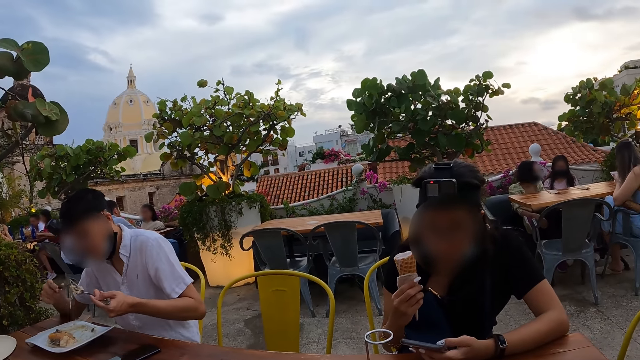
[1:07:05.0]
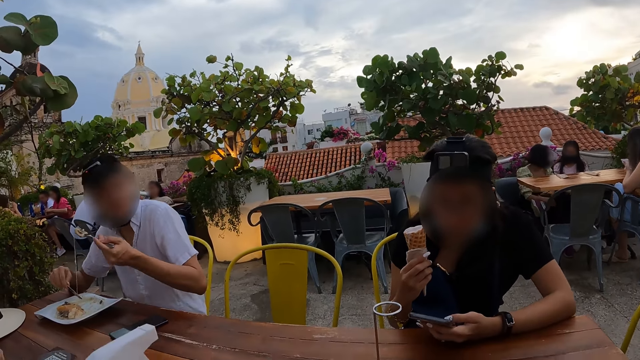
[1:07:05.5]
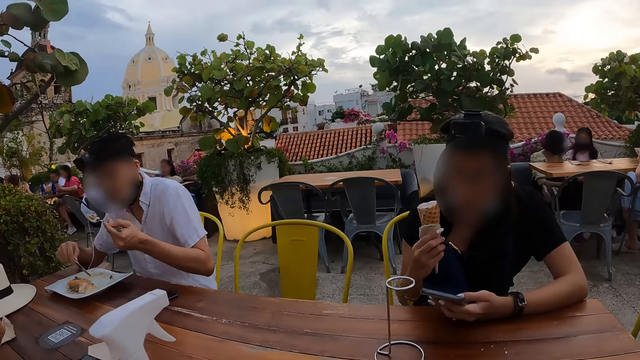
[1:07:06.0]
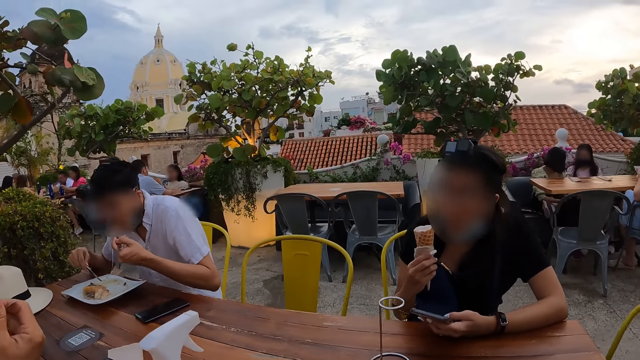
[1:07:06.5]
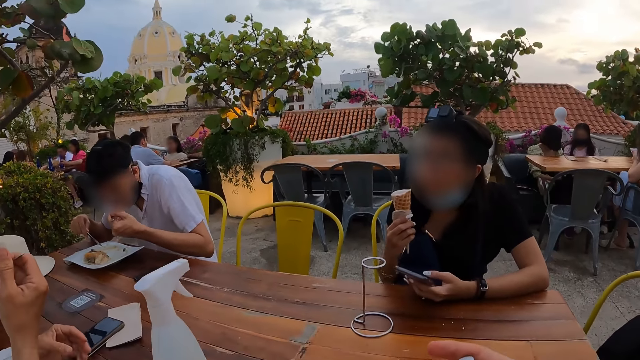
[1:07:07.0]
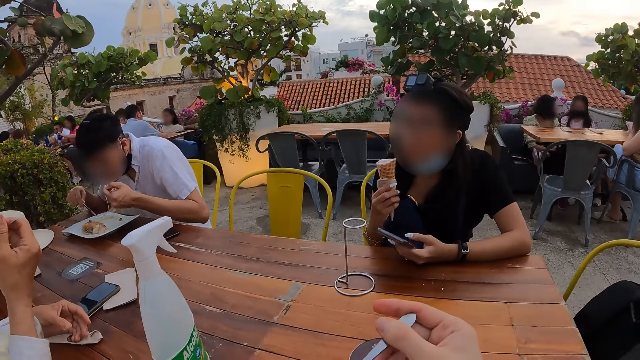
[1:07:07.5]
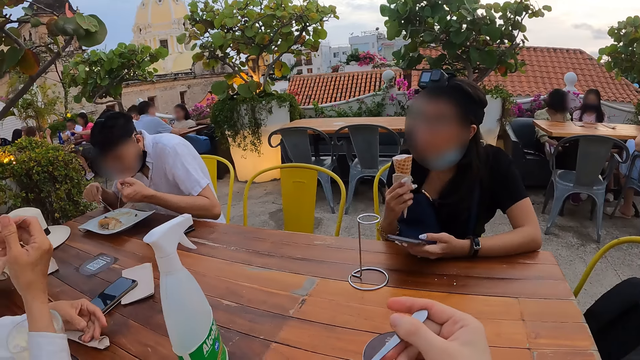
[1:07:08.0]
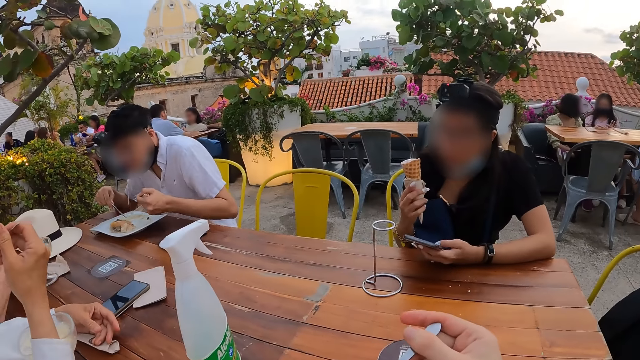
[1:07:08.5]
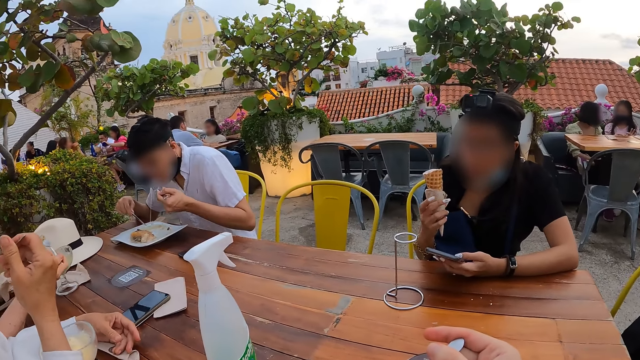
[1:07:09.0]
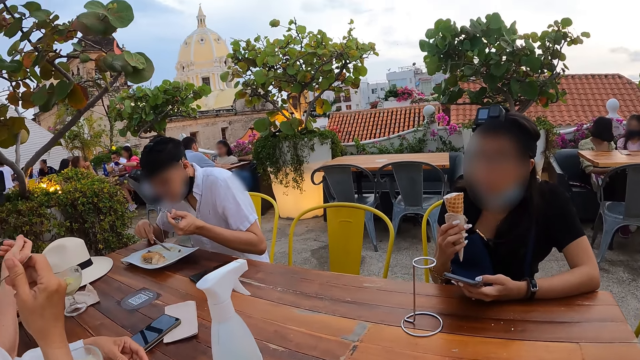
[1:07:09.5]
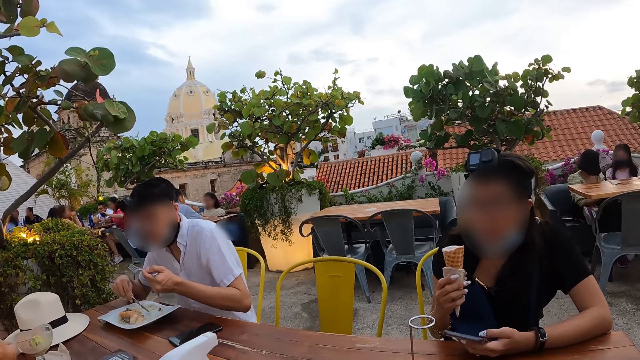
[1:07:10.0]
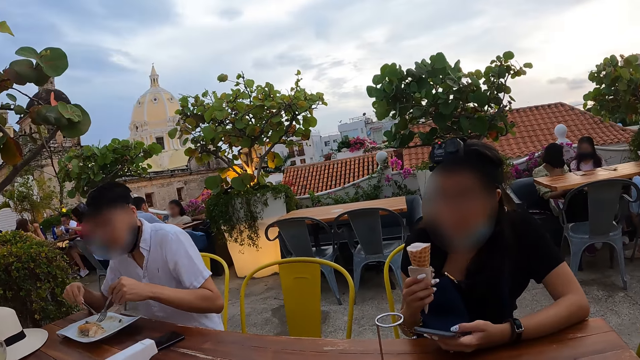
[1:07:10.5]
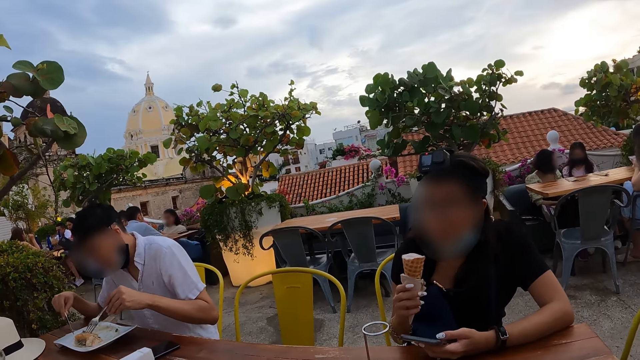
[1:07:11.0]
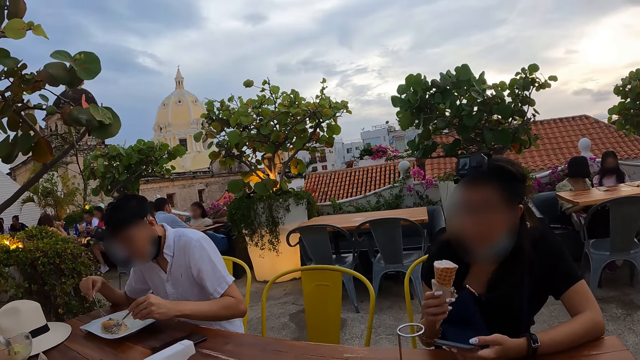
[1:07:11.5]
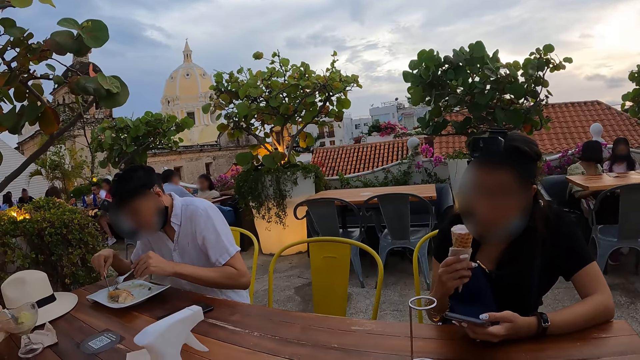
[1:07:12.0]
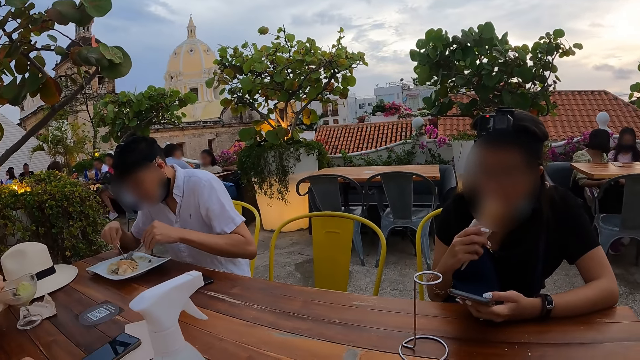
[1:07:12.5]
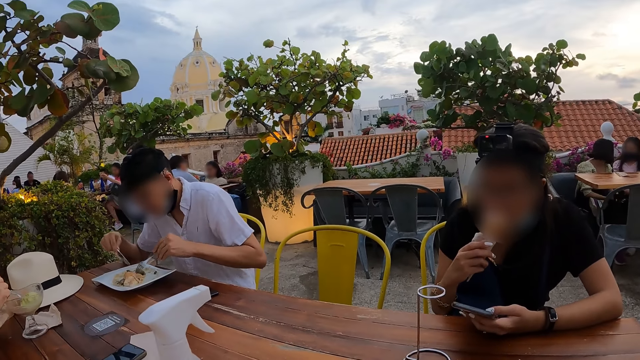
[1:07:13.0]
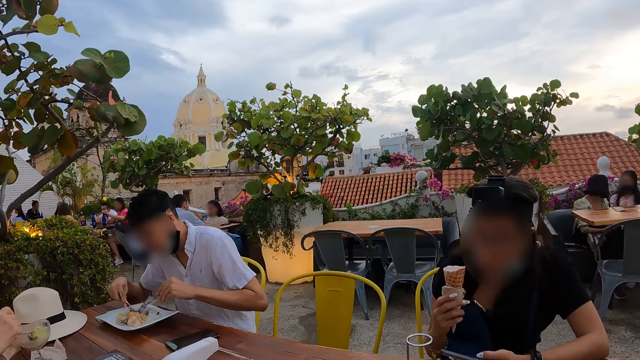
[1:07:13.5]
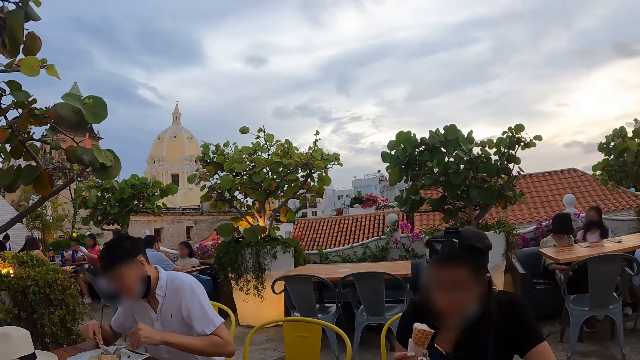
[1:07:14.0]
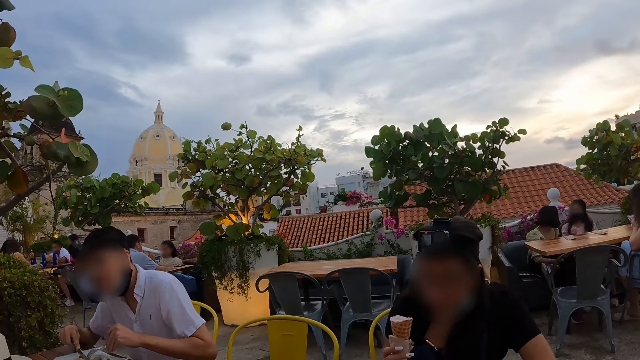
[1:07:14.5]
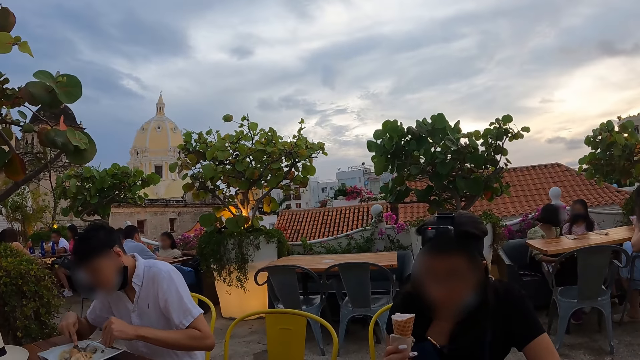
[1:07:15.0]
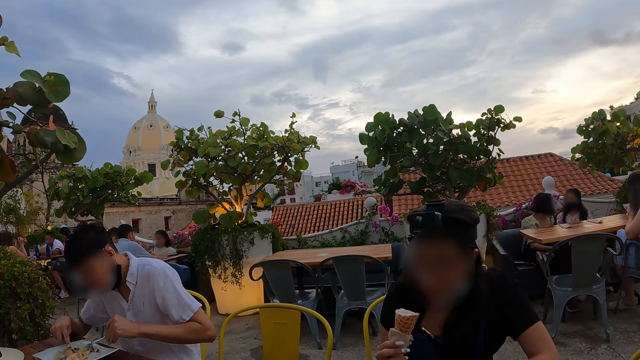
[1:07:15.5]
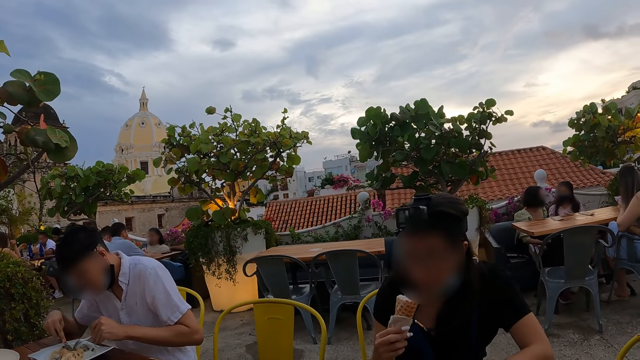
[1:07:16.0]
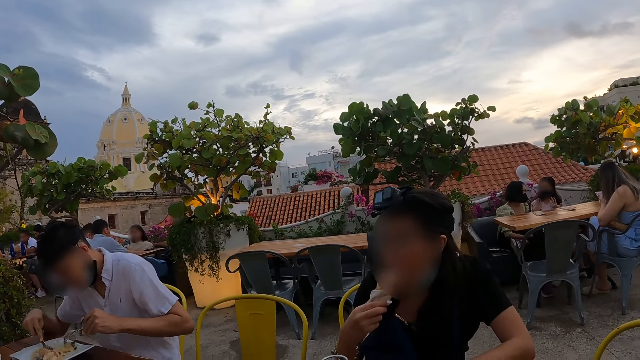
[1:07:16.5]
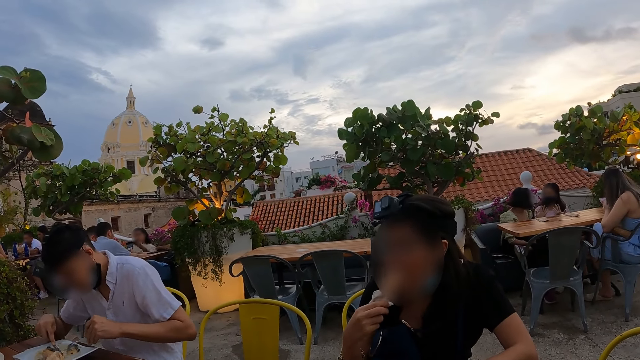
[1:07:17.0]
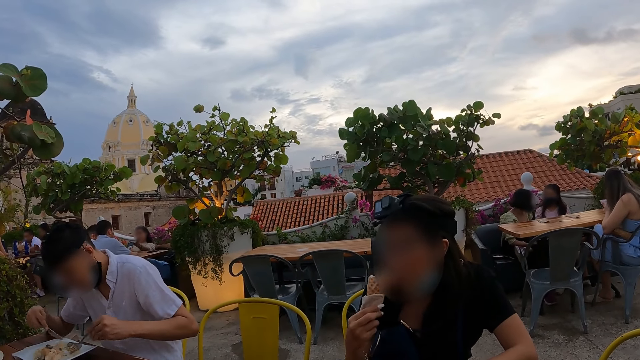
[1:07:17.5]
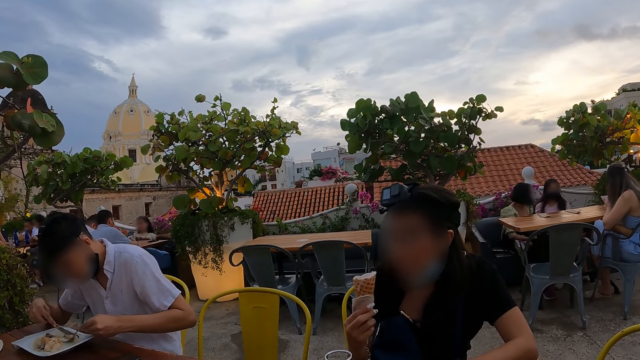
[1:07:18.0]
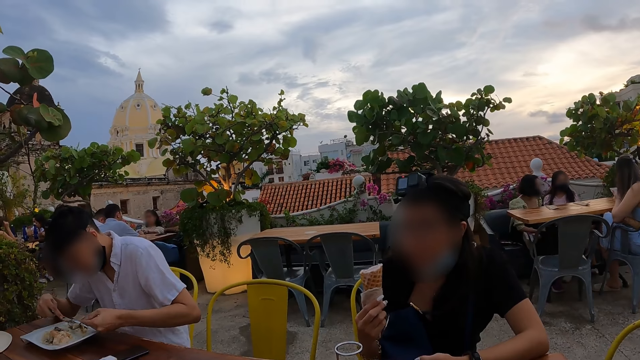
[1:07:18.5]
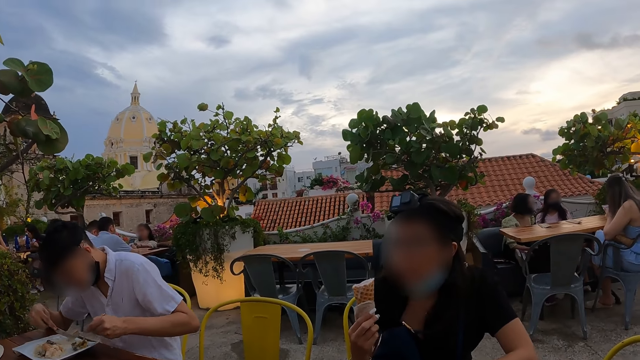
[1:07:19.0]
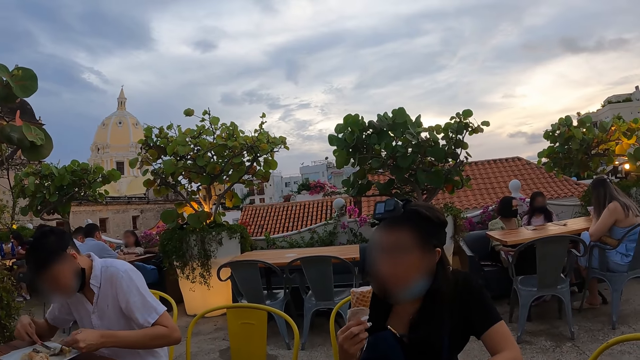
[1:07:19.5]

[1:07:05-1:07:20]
The man eats spaghetti from the fork in his left hand. The woman eats parfait from the spoon in her right hand. The man scoops food from the plate. He cuts spaghetti on the plate with the fork in his left hand and cuts spaghetti on the plate with the knife in his right hand. Another woman licks ice-cream from the cup in her right hand.

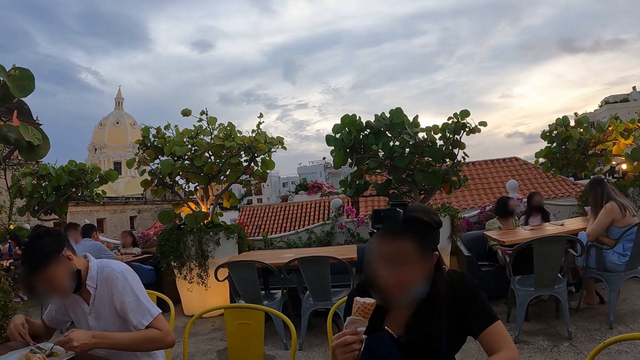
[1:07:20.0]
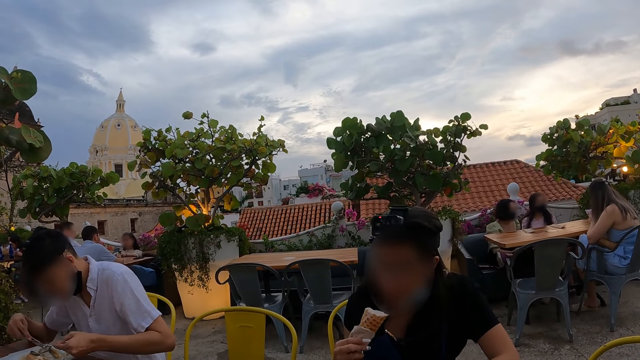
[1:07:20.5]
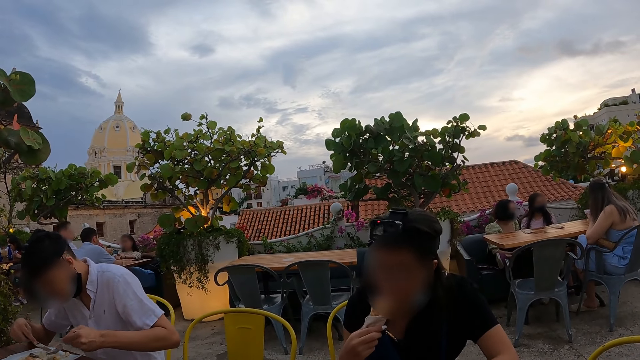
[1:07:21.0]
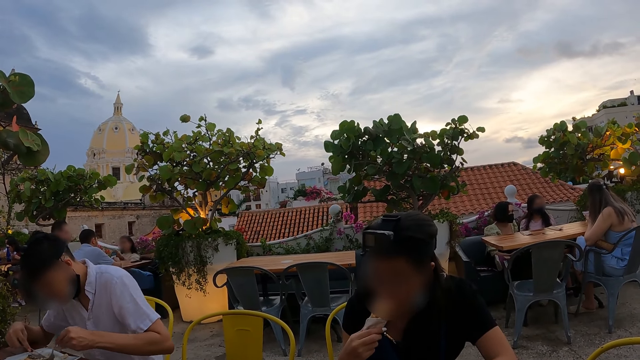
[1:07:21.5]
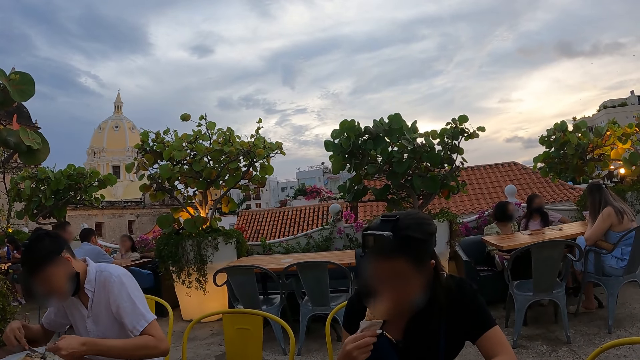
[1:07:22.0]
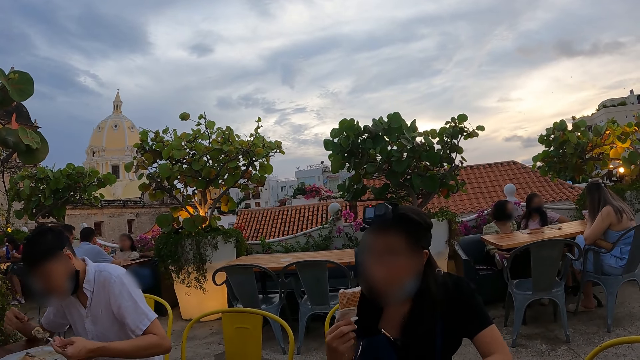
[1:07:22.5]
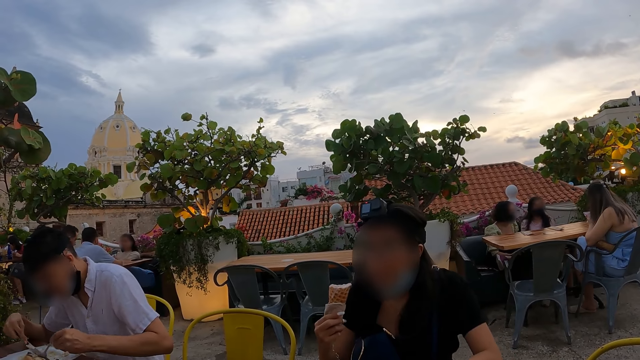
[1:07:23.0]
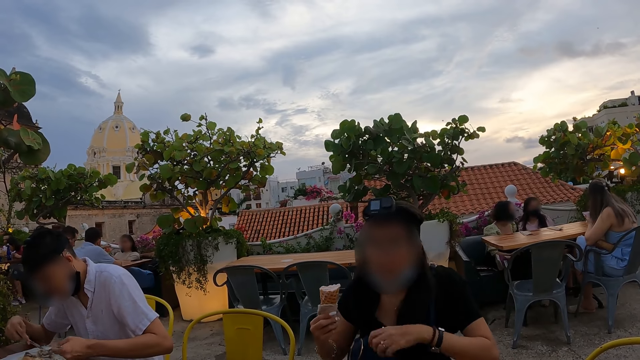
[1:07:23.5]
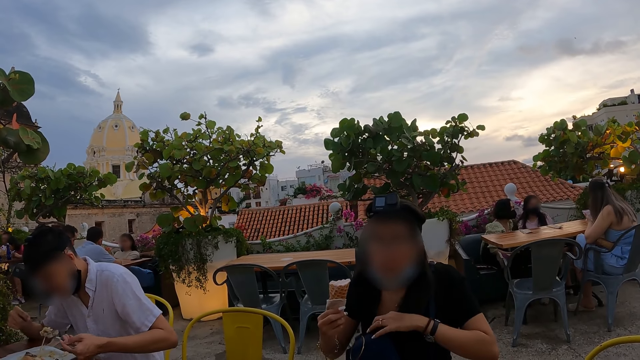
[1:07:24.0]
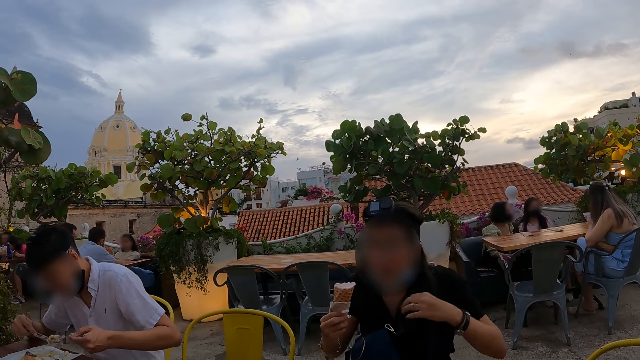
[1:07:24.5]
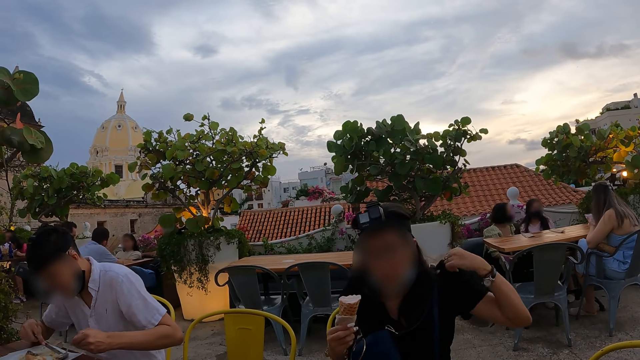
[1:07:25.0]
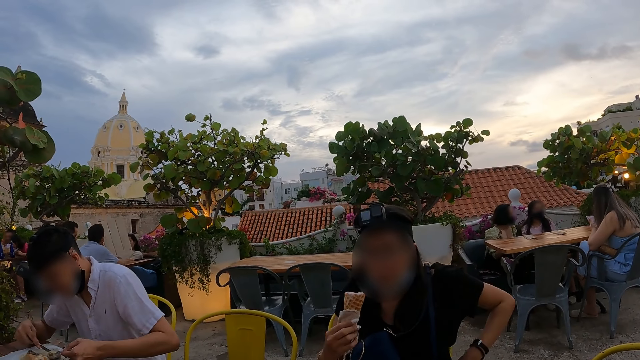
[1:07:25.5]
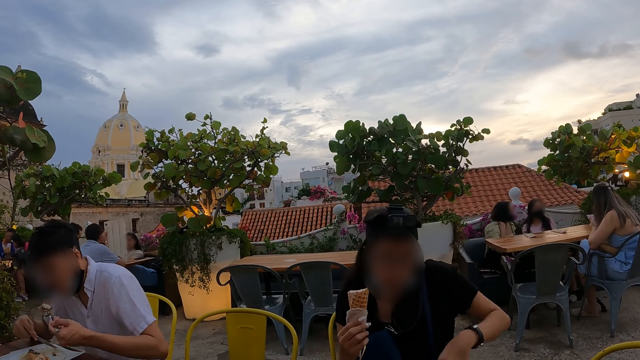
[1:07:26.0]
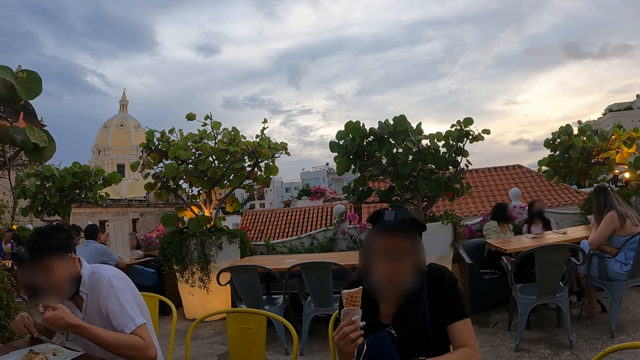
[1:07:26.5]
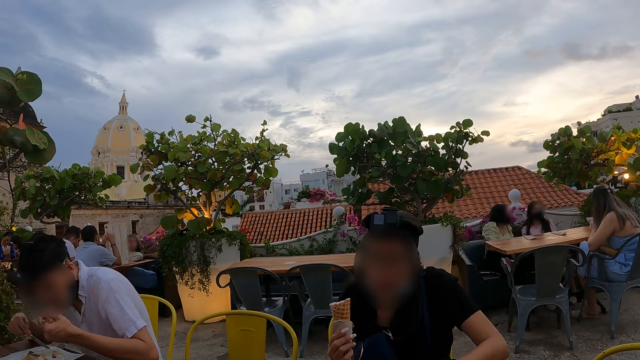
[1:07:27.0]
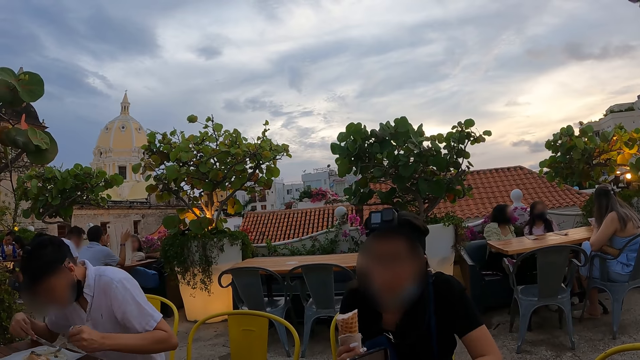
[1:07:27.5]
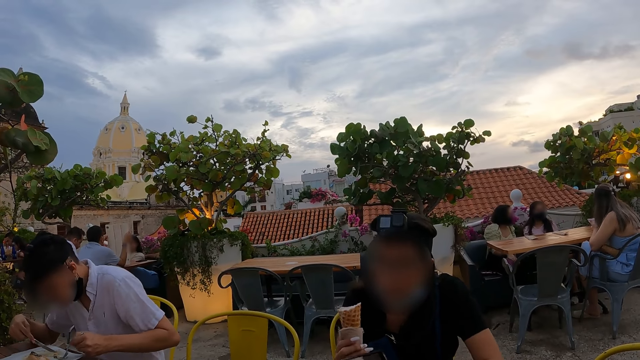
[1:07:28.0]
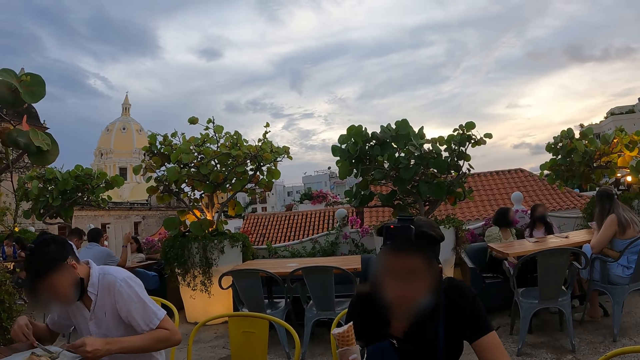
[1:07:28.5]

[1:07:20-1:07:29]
The man scoops spaghetti from the plate on the table with the fork in his left hand. He eats spaghetti from the fork in his left hand.
